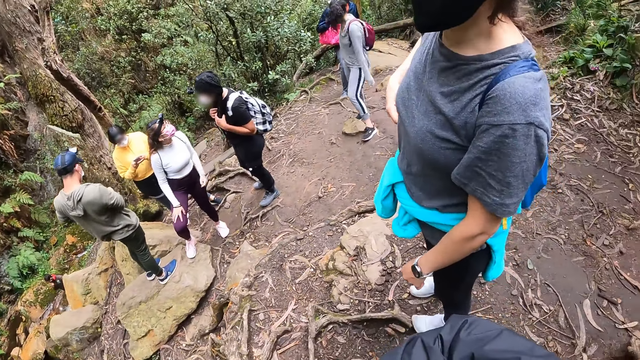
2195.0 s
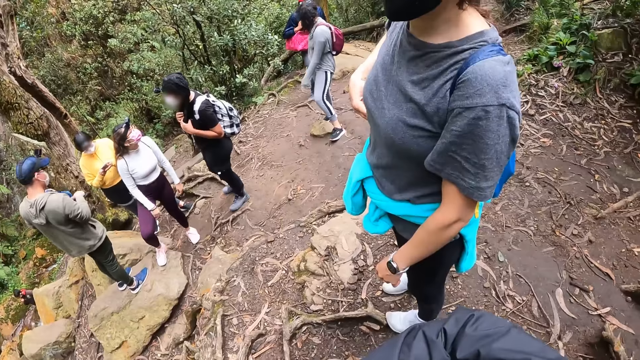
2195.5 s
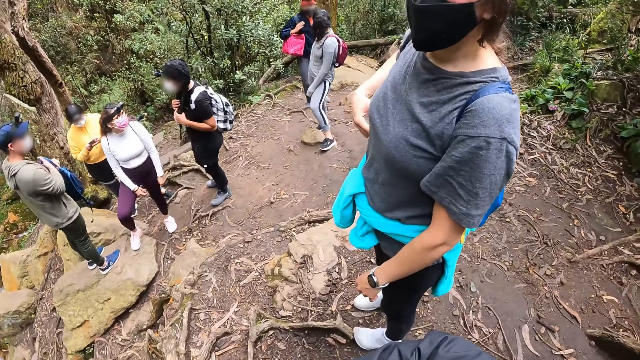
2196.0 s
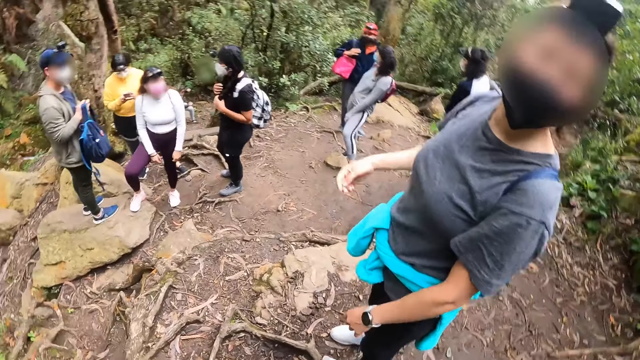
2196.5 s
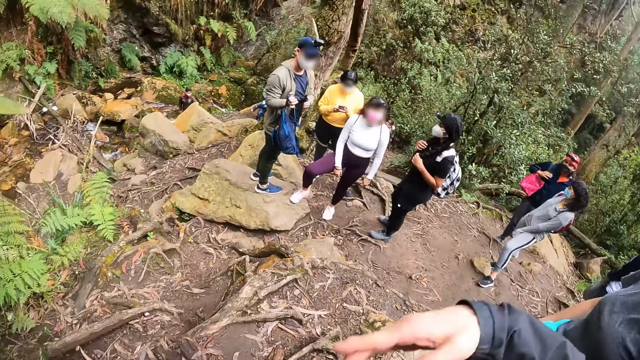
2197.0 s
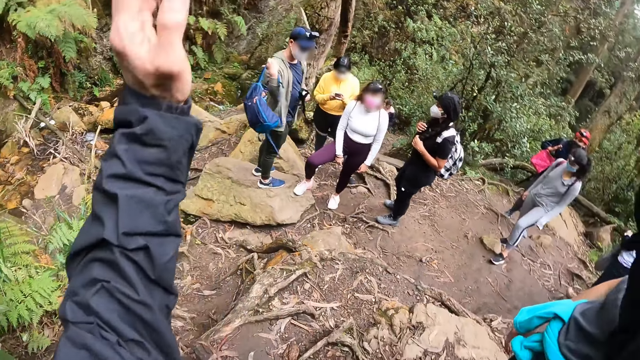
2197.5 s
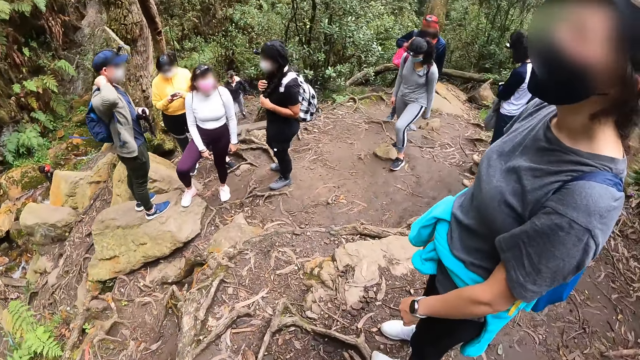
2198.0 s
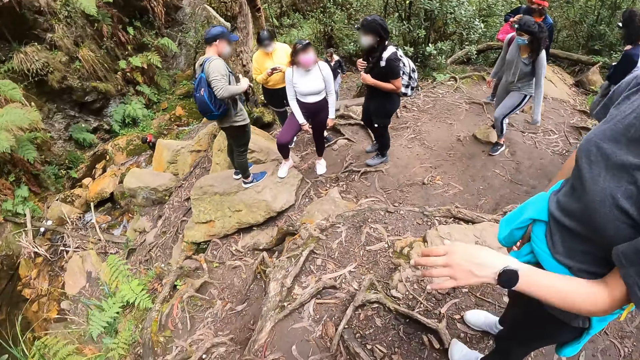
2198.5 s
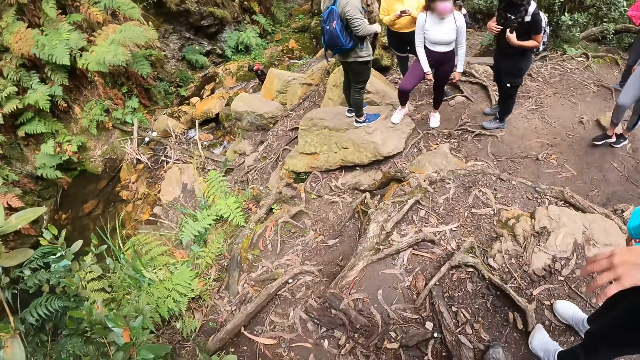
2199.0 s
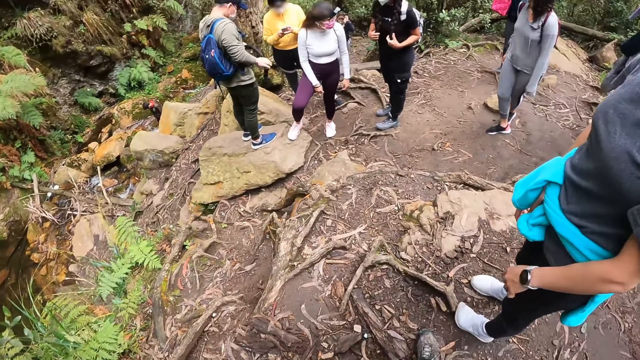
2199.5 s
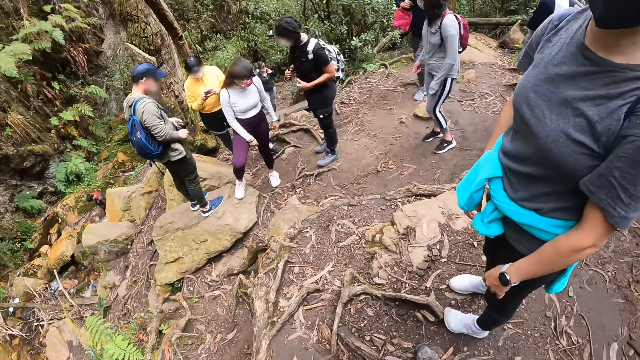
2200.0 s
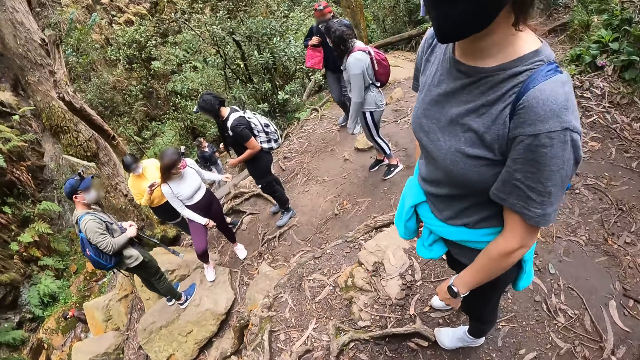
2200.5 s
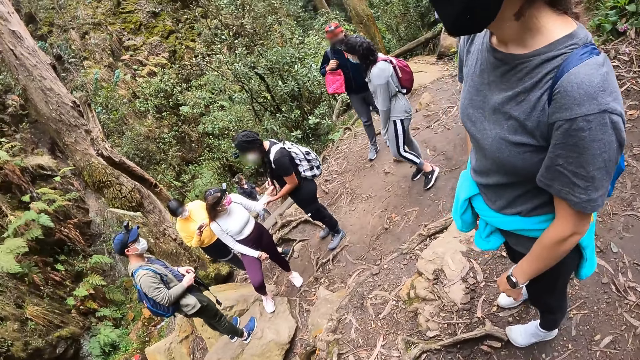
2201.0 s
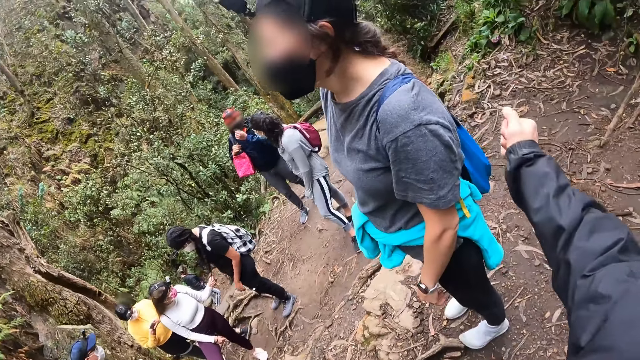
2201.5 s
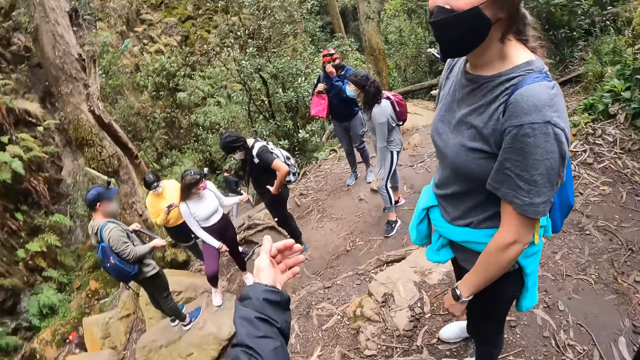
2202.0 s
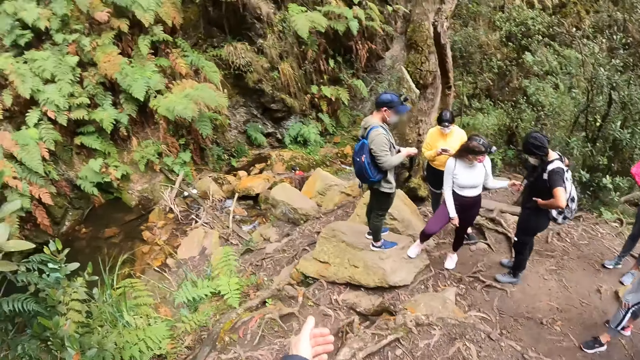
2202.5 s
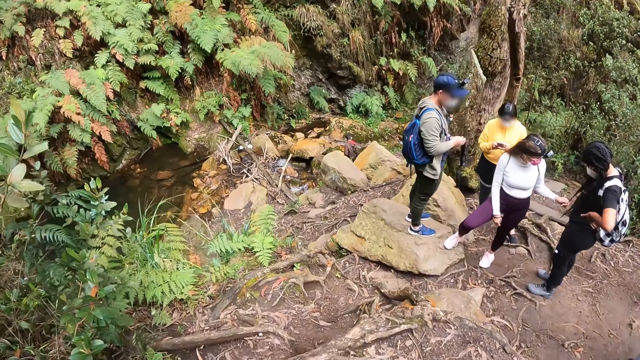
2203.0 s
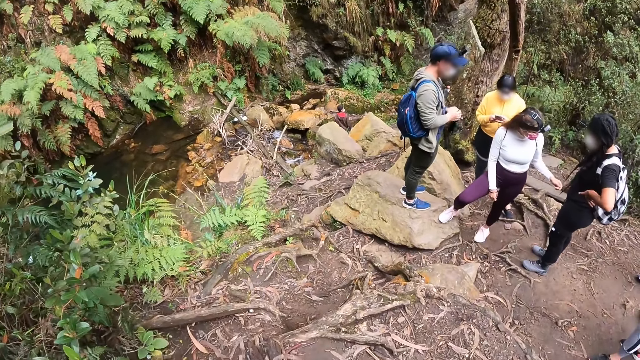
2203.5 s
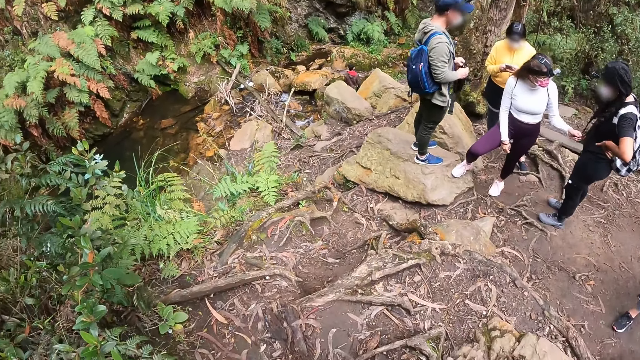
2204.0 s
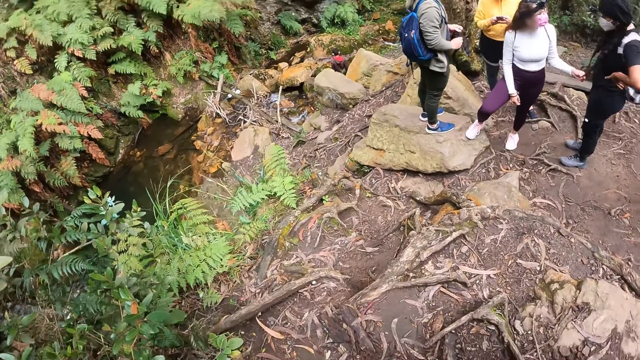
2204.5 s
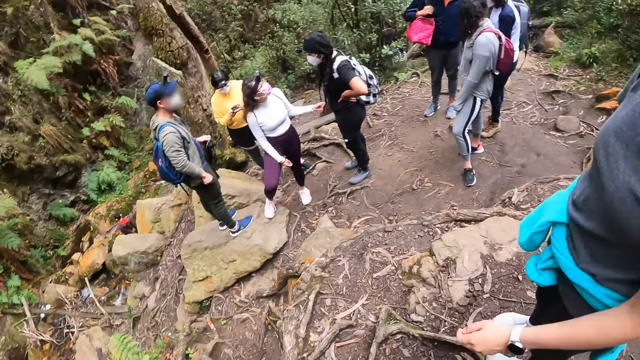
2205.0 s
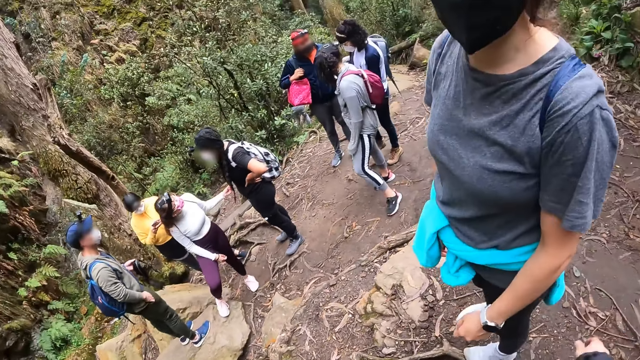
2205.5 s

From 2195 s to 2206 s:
The camera wearer talks to a woman. He raises his hands and lowers his hands. He interacts with the woman. He raises his hands and lowers his hands.

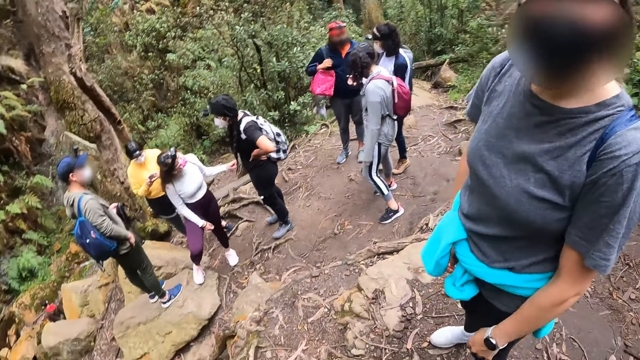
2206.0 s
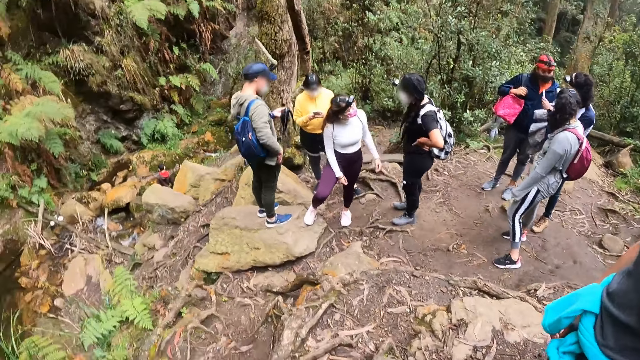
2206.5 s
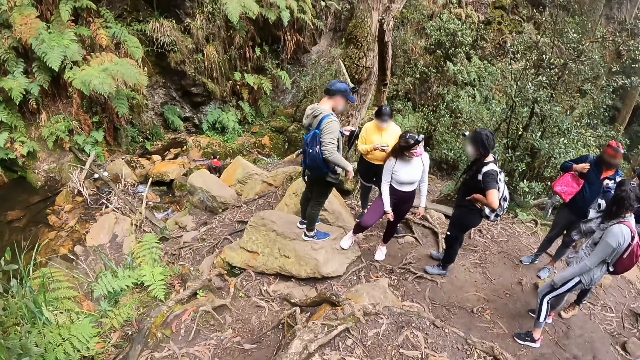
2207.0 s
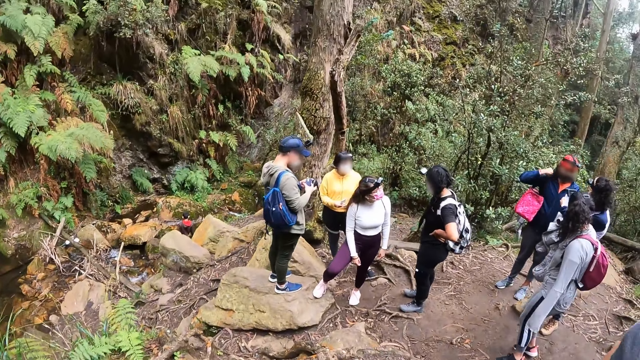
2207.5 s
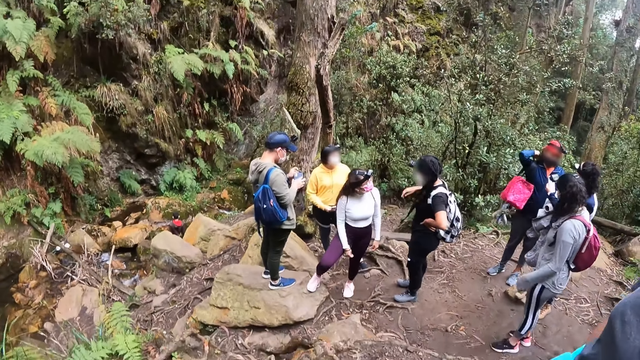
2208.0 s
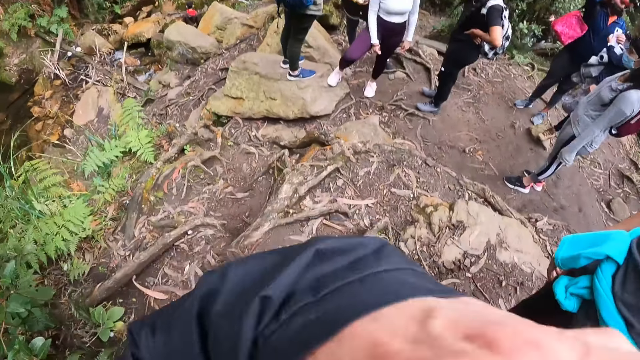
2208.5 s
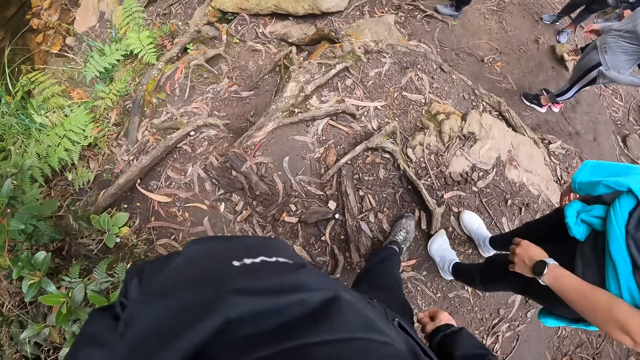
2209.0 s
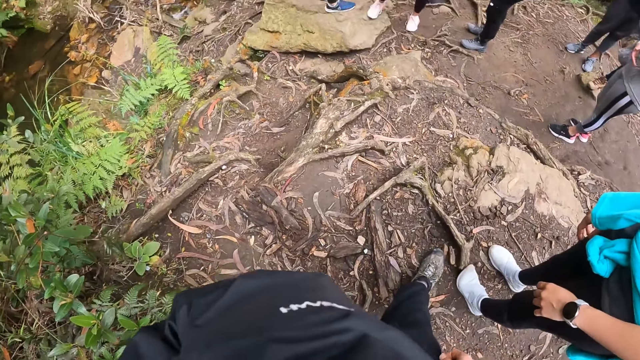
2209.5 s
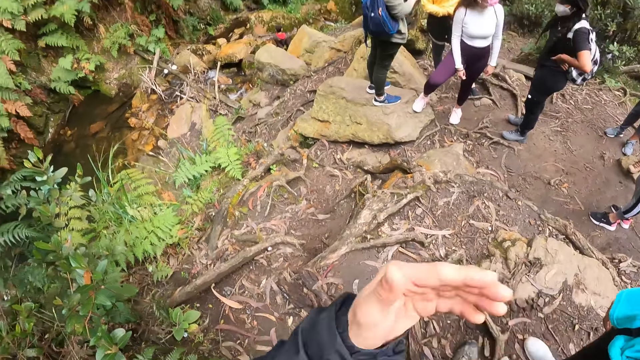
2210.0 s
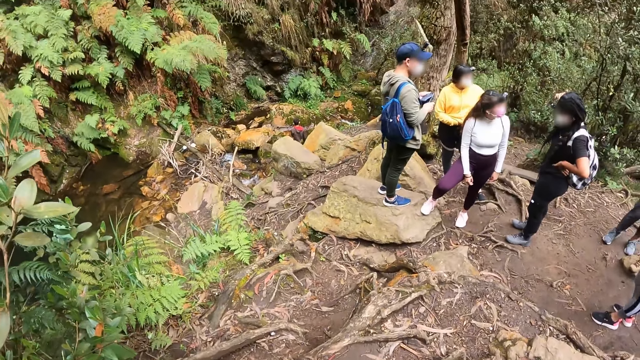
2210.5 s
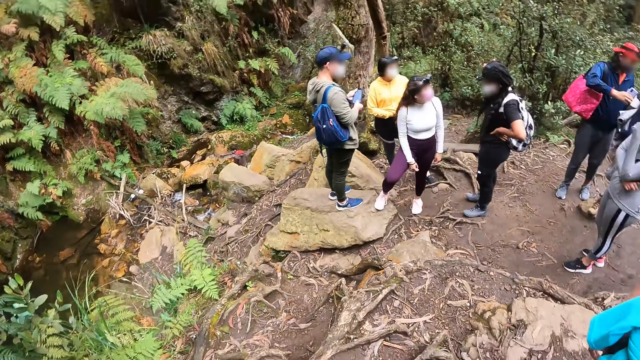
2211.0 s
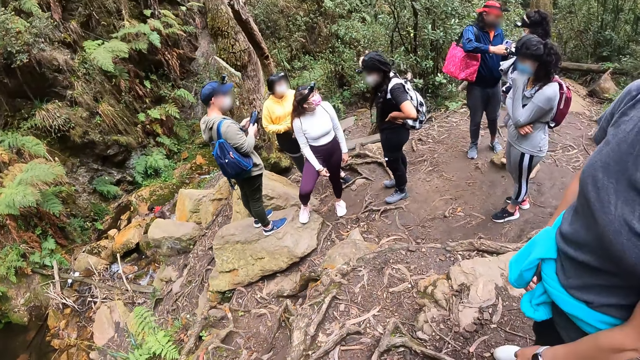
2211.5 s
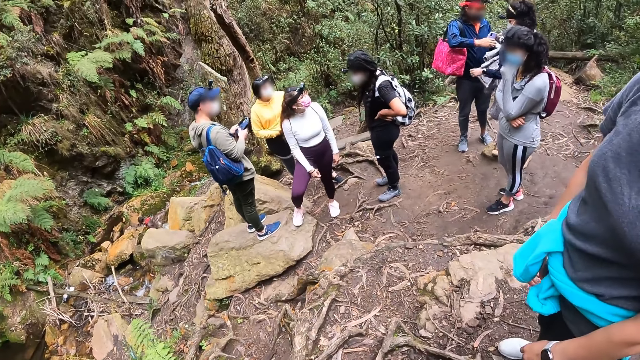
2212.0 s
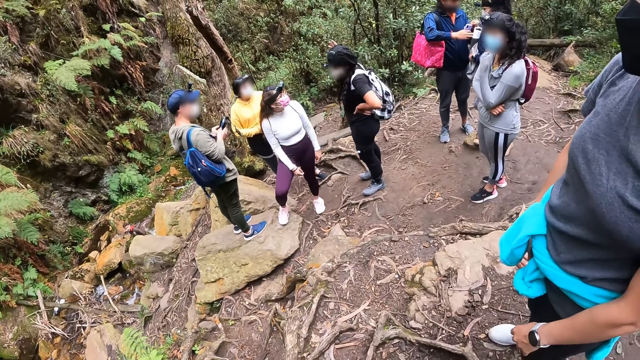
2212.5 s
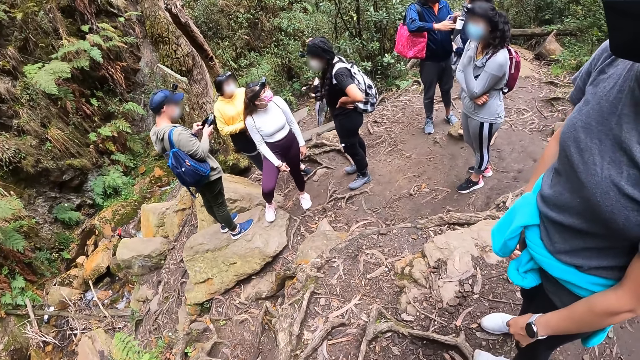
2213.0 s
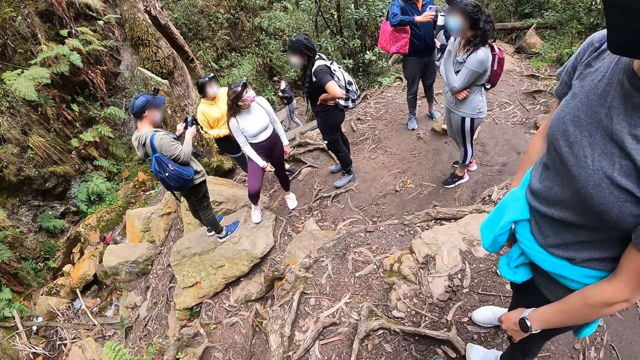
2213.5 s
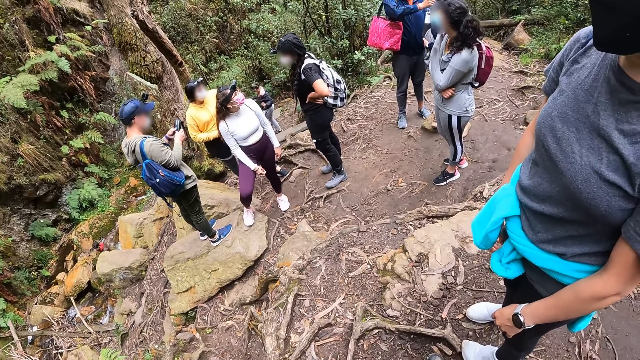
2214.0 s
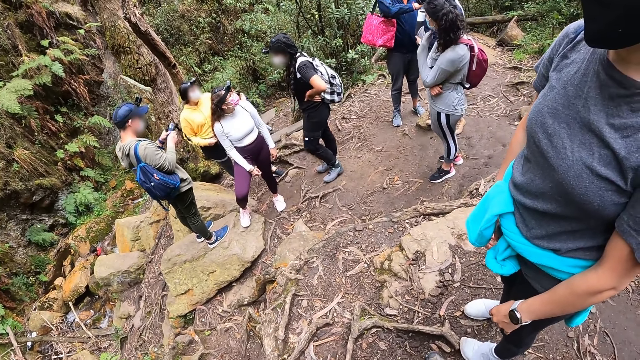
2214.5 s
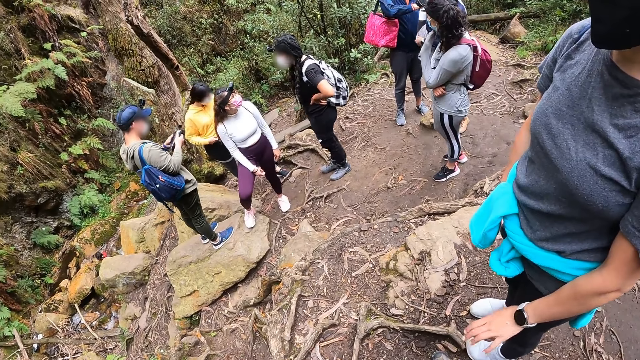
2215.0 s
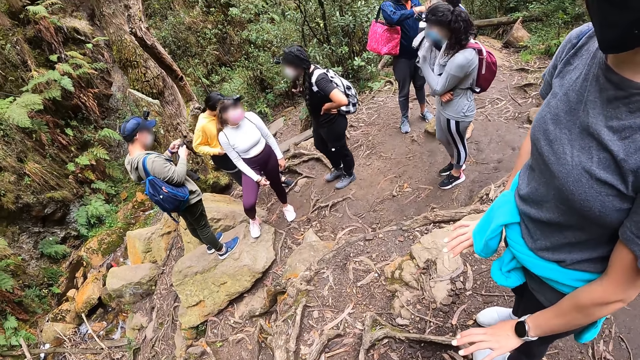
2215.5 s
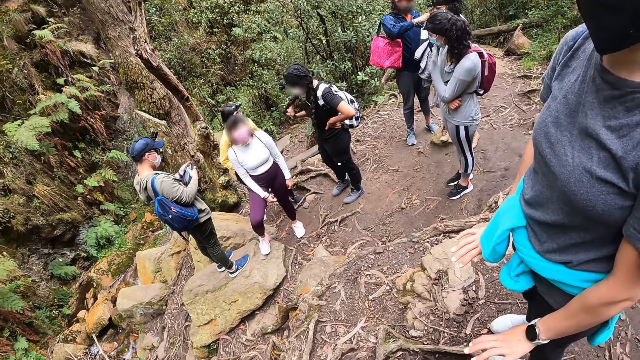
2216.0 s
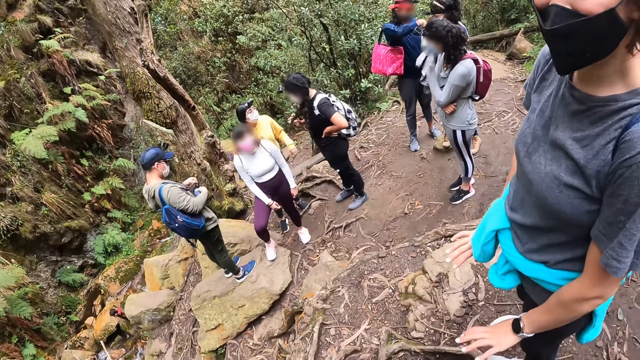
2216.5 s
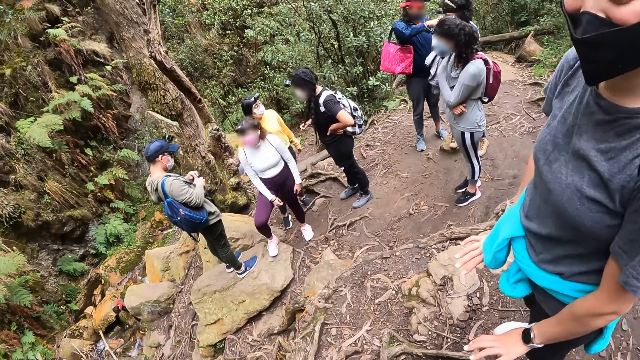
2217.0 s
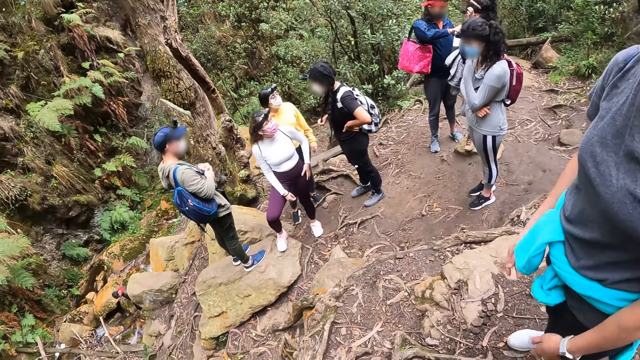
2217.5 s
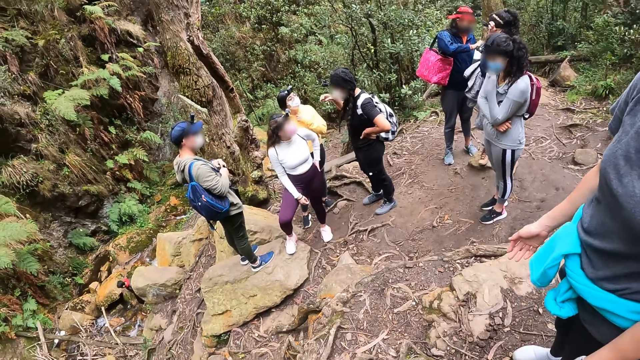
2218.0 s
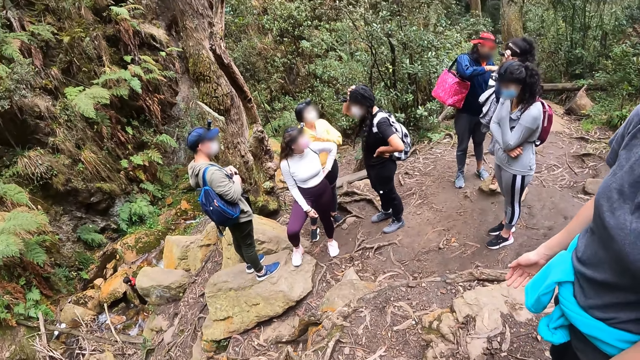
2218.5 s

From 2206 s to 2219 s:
The camera wearer touches his face with his left hand. He rubs his face and lowers his hand. He talks to a person.
